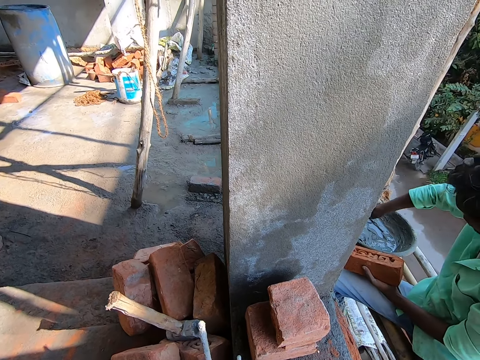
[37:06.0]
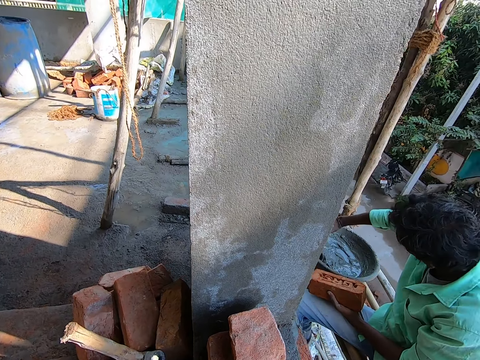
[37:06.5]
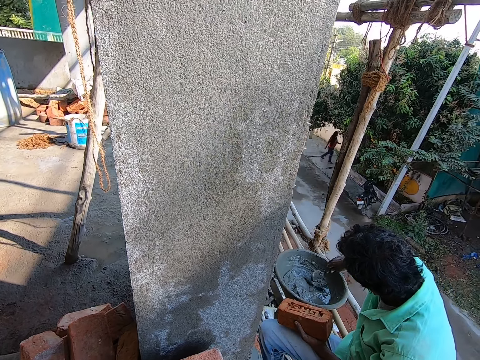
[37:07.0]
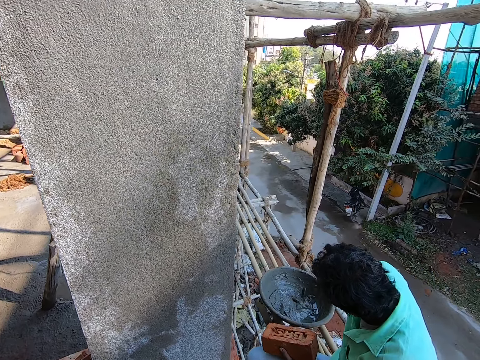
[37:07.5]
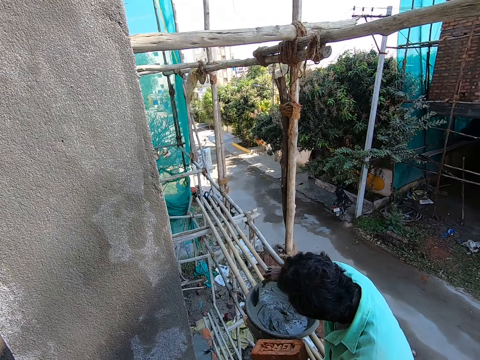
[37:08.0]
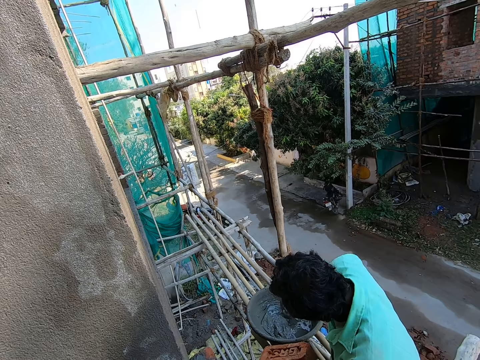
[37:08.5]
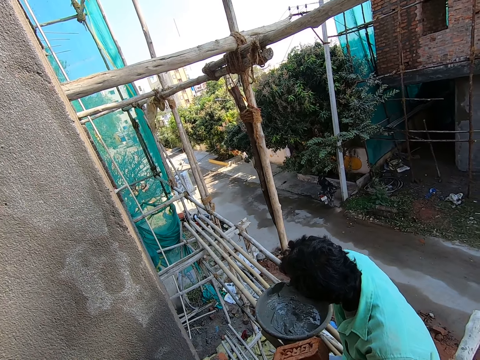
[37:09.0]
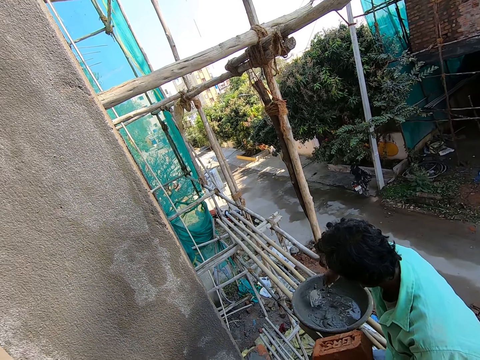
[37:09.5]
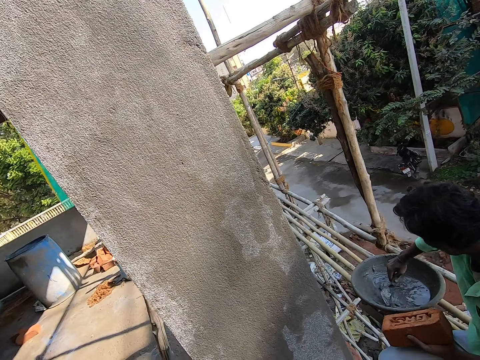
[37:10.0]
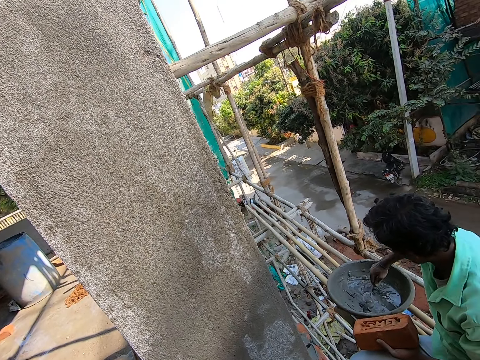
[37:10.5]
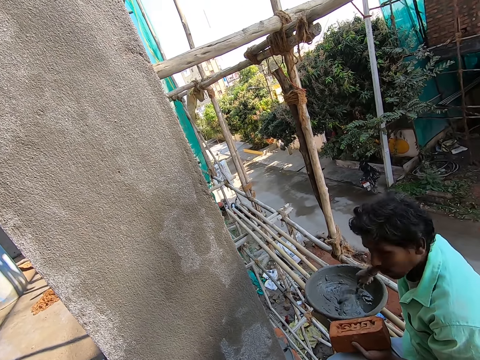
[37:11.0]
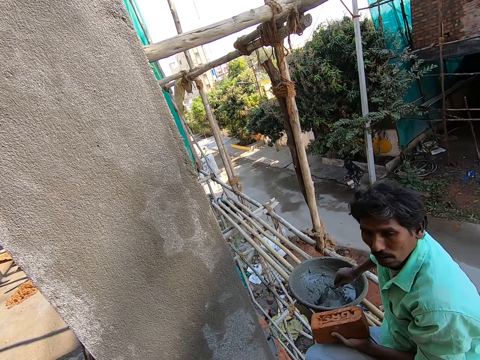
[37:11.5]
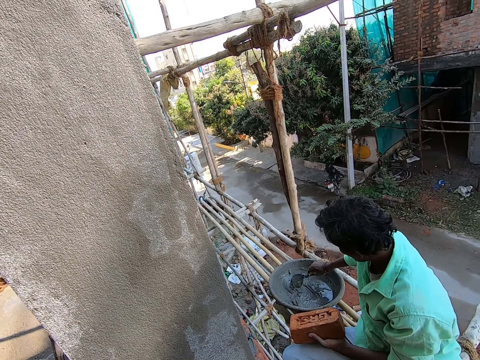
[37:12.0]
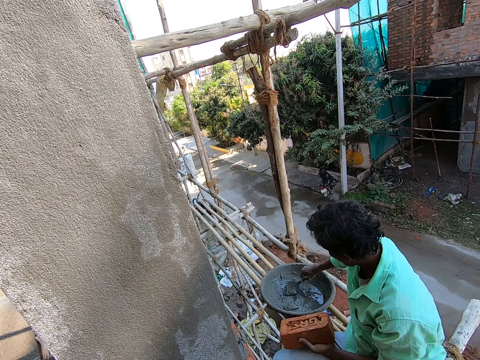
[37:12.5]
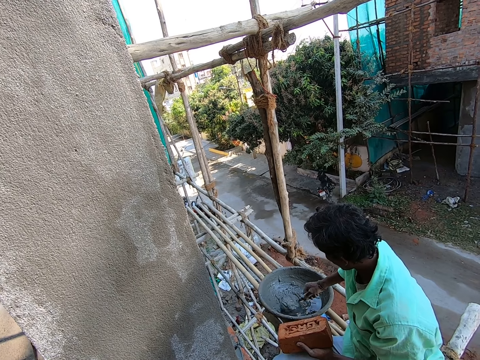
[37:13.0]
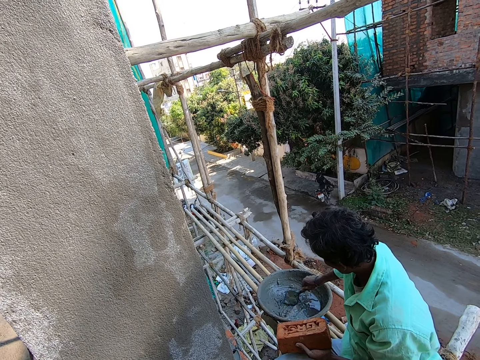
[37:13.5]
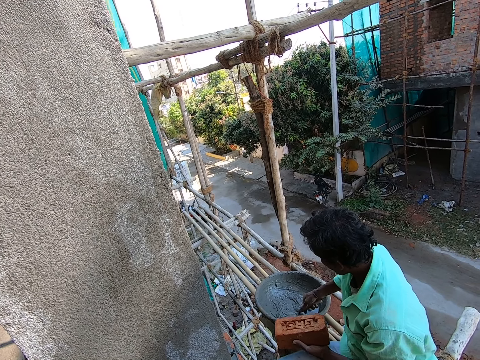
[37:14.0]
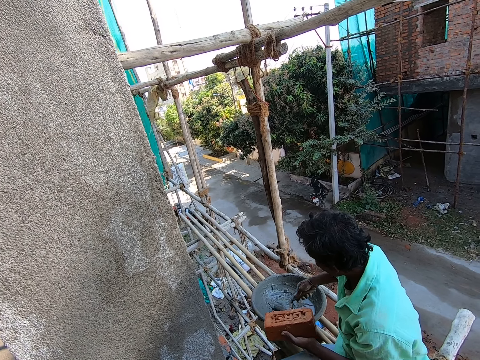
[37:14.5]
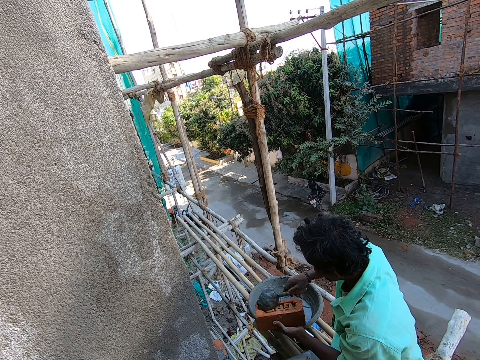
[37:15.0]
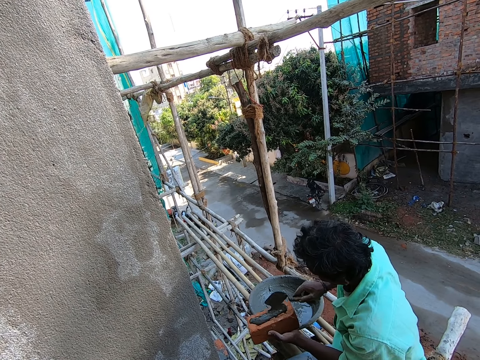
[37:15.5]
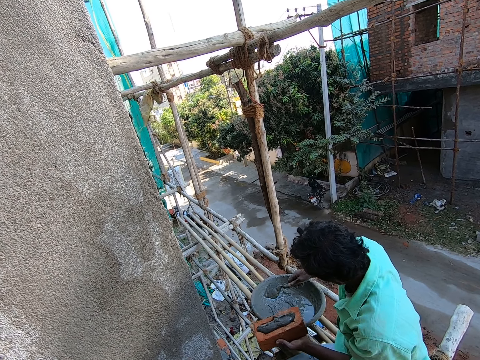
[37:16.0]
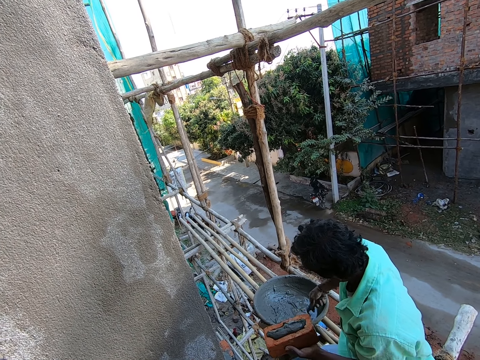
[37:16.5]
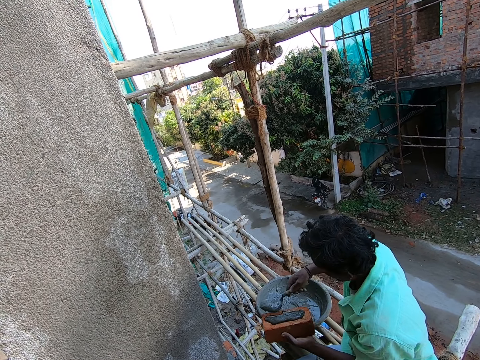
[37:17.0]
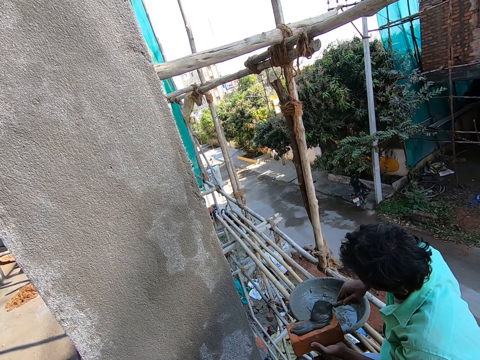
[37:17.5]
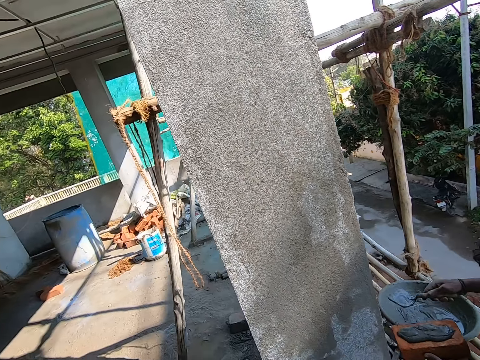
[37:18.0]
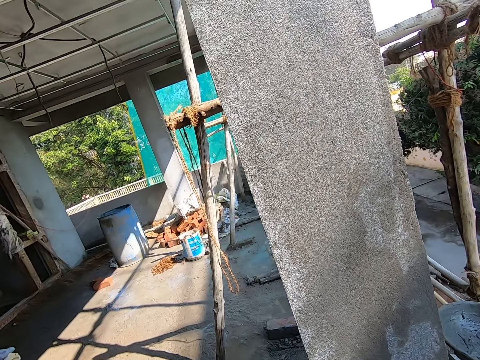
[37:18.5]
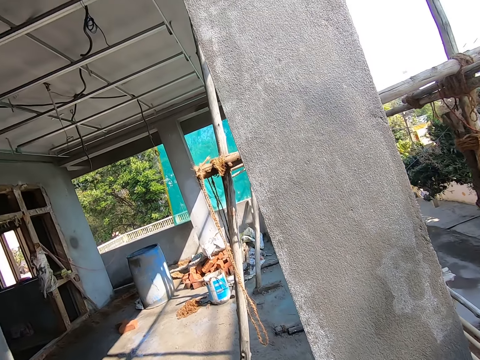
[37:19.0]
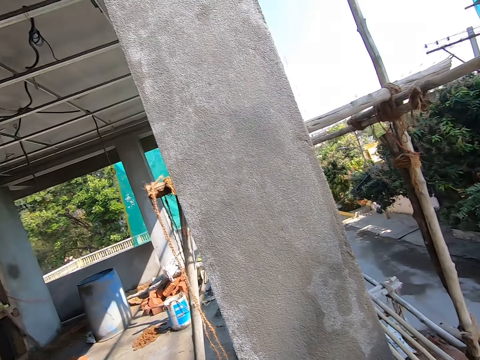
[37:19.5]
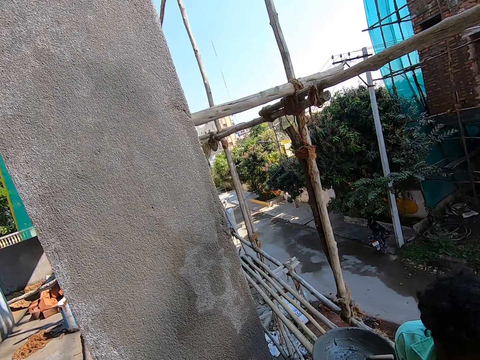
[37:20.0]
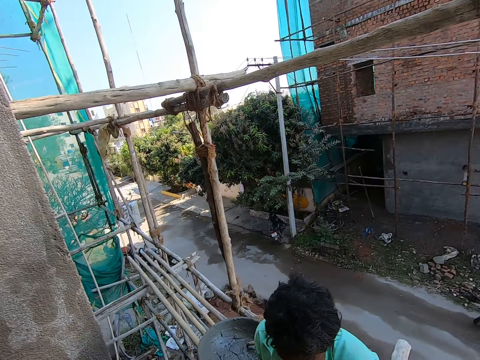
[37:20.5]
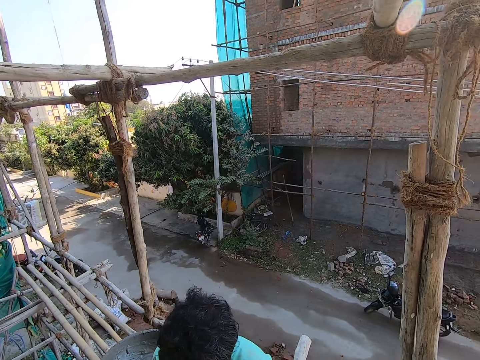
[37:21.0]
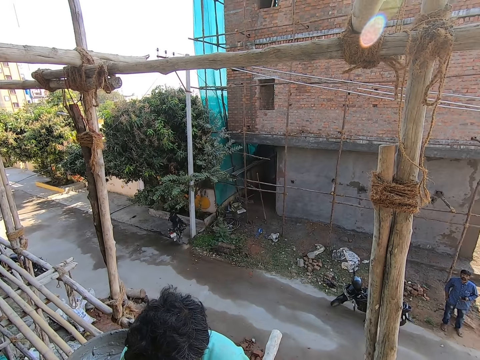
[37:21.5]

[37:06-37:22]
The man stirs the cement in the head pan with the trowel with his right hand. The camera wearer converses with the man. They look around the constructions. The man hits the head pan with the trowel with his right hand and stirs the cement in the head pan with the trowel with his right hand. The camera wearer converses with the man. The man converses with the camera wearer. The man scoops cement from the head pan with the trowel with his right hand and pours the cement in the trowel on a brick in his left hand. He scoops cement from the head pan with the trowel with his right hand. The camera wearer looks at the man. The man pours the cement in the trowel on the brick in his left hand and drops the trowel in the head pan. The camera wearer looks around the construction.

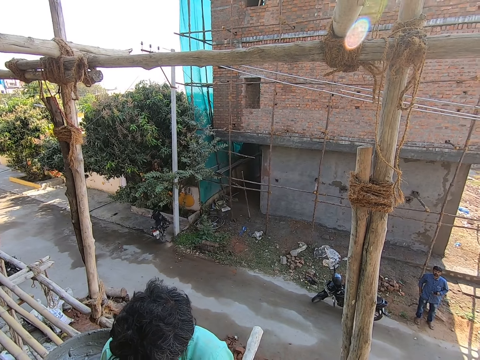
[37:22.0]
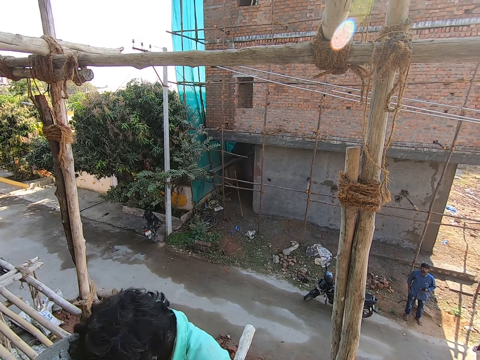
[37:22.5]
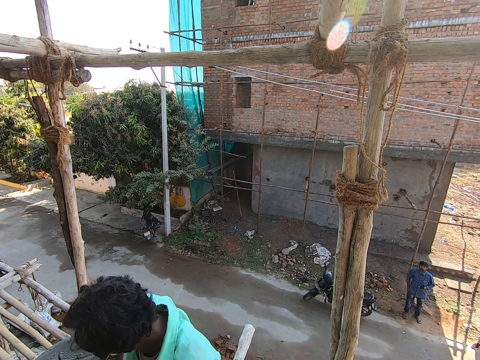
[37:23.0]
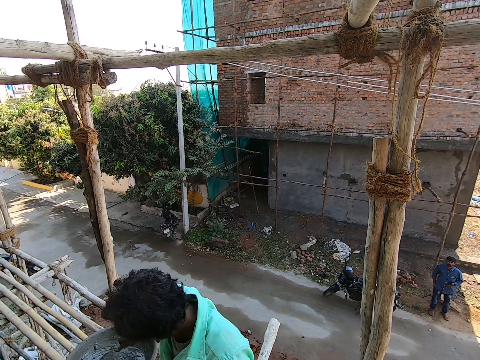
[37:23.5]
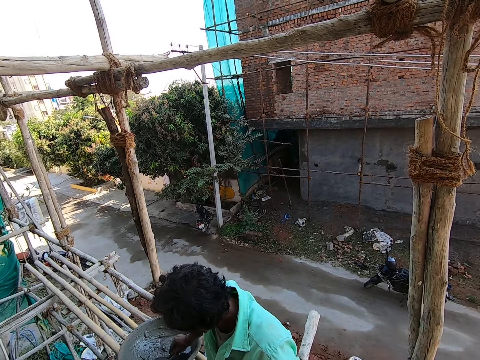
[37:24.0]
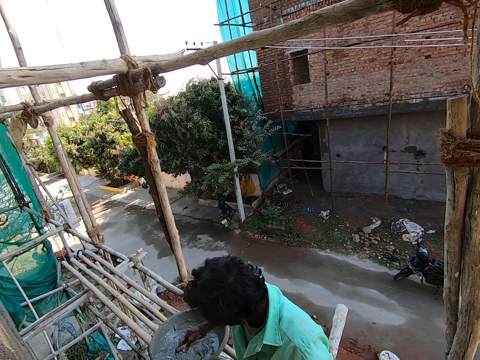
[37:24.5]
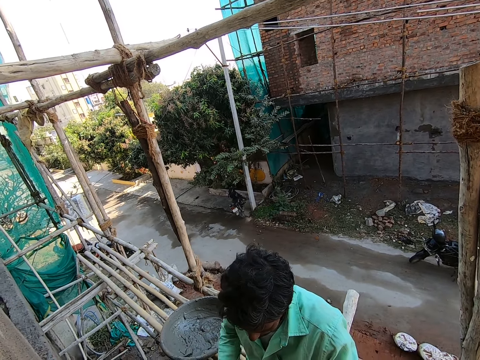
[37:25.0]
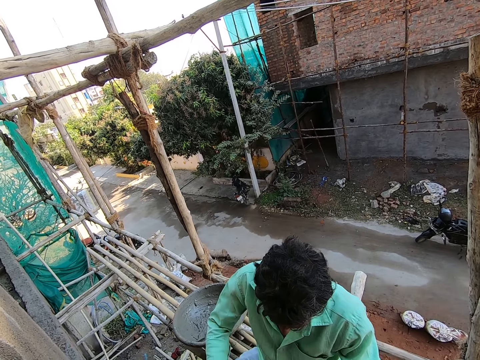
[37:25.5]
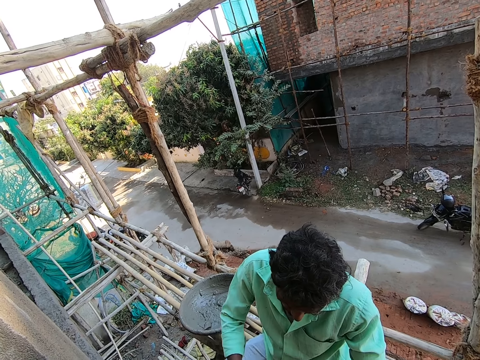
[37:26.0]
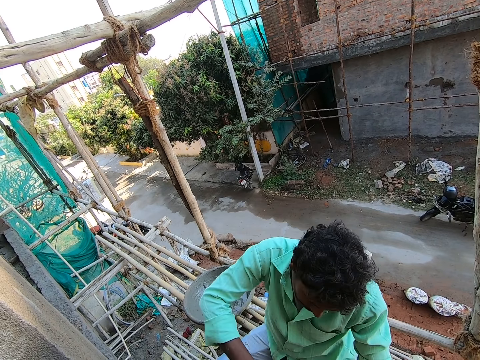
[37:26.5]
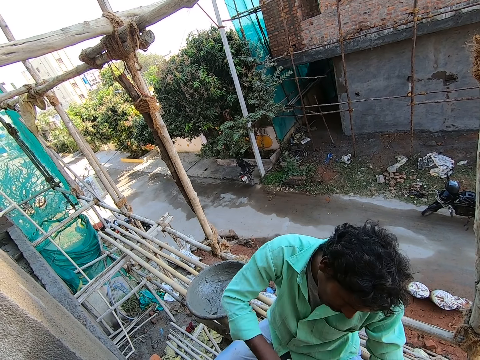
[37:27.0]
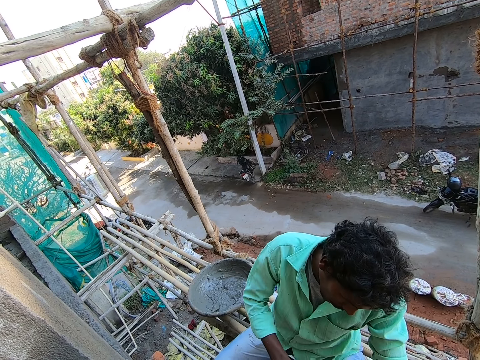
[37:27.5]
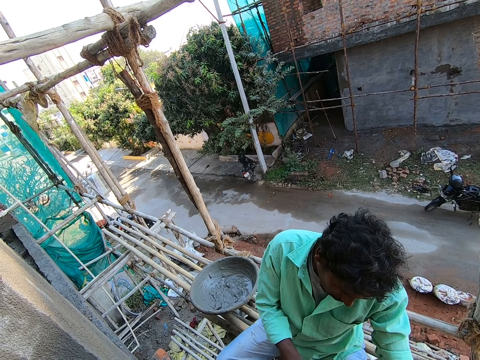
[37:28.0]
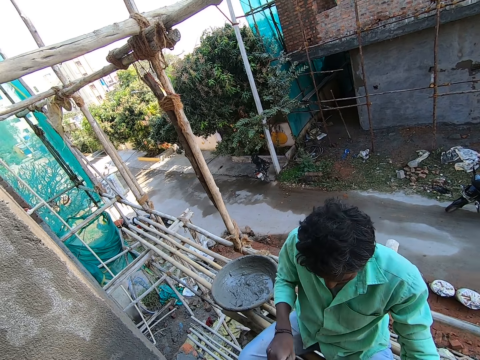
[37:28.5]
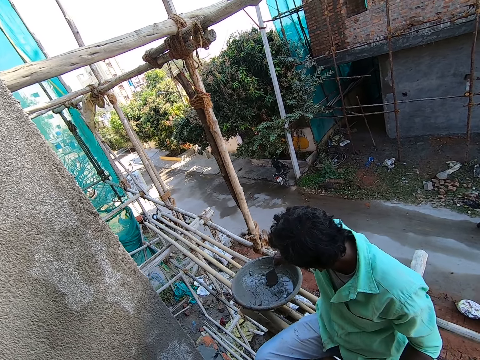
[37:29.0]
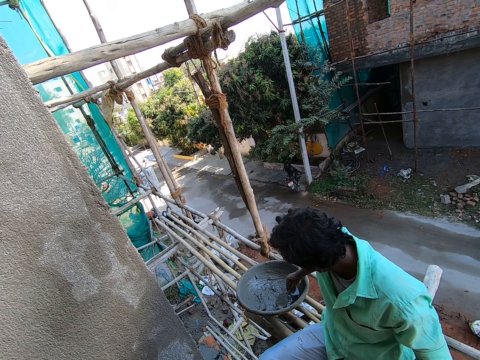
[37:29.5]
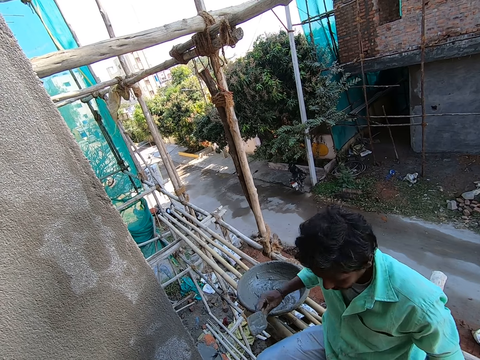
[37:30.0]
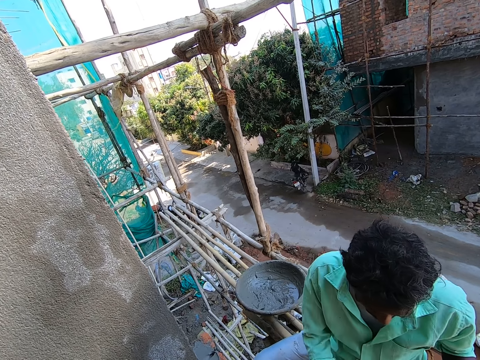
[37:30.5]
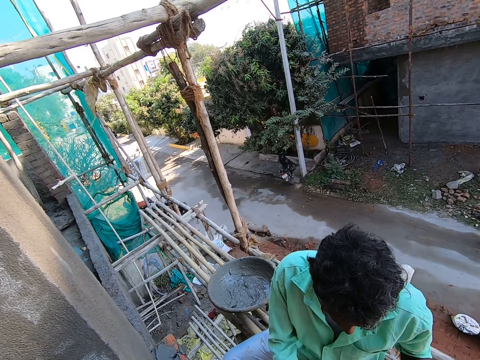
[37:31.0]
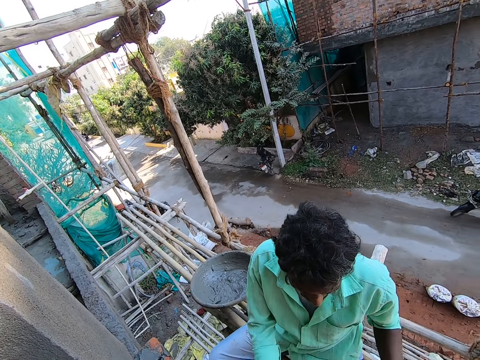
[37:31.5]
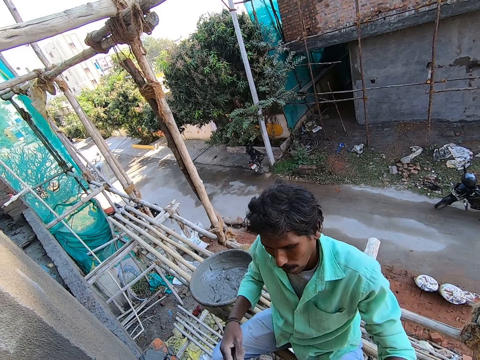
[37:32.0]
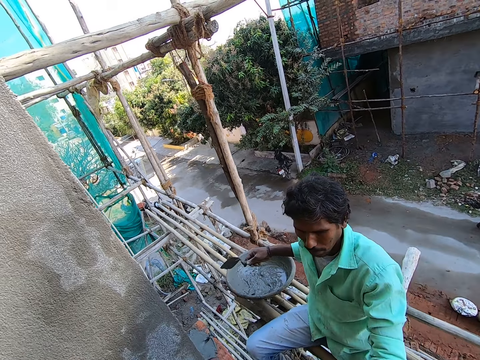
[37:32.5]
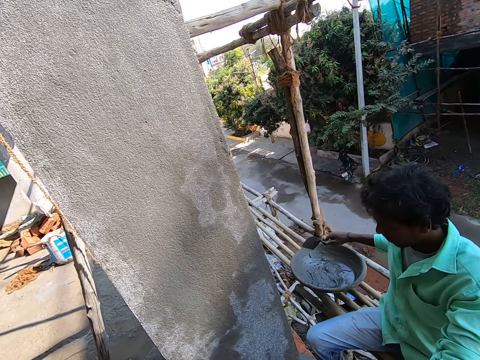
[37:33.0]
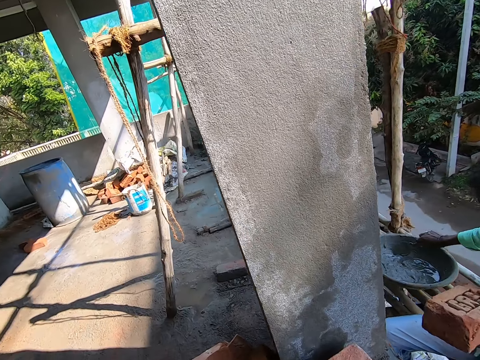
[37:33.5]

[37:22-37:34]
The man scoops cement from the head pan with the trowel with his right hand. He scoops cement from the head pan with the trowel with his right hand again. The camera wearer converses with the man. They look at the man. The man holds a brick in his left hand.
